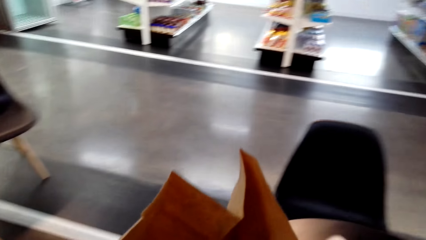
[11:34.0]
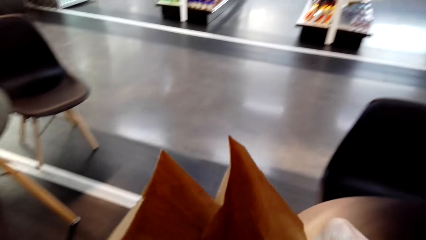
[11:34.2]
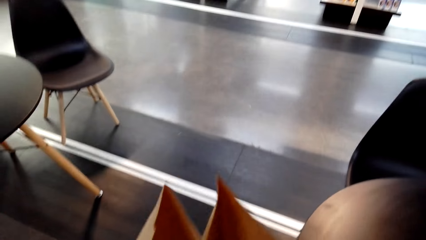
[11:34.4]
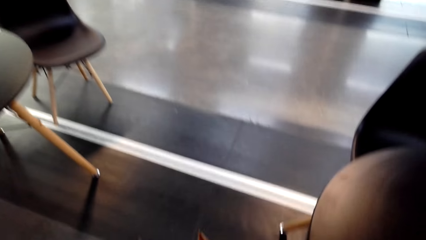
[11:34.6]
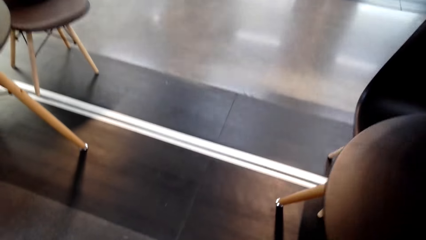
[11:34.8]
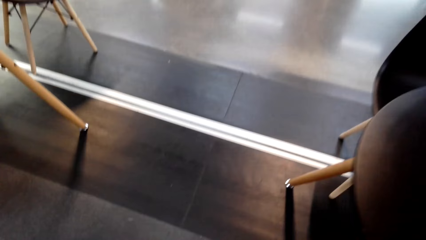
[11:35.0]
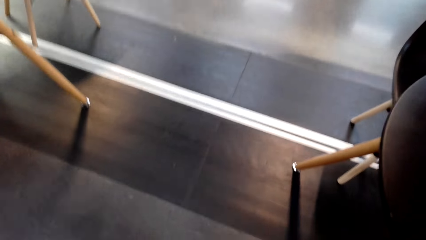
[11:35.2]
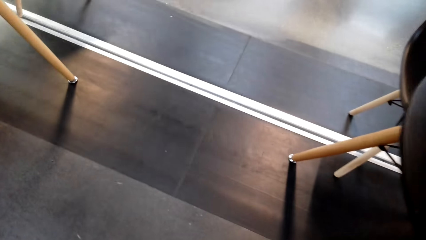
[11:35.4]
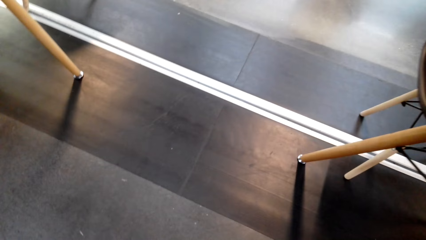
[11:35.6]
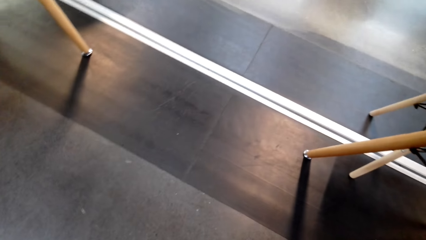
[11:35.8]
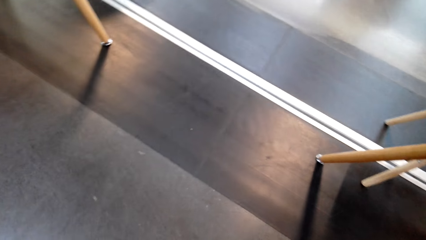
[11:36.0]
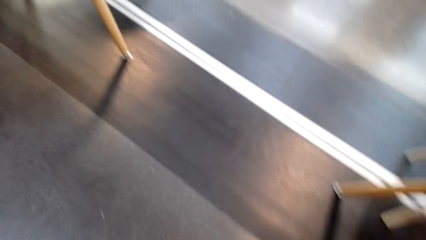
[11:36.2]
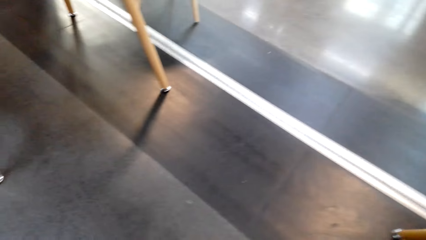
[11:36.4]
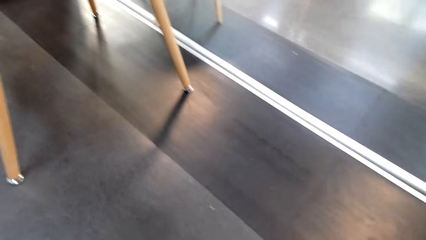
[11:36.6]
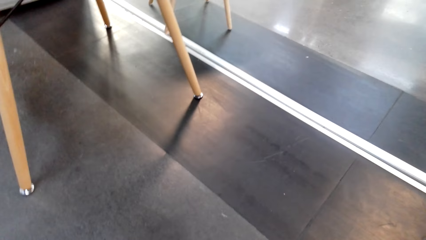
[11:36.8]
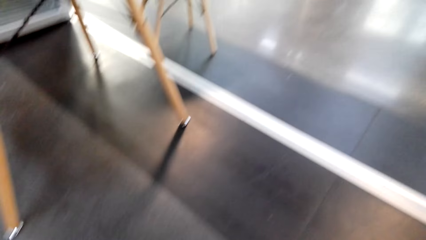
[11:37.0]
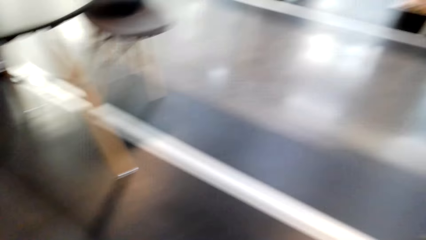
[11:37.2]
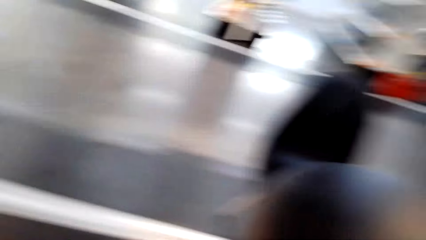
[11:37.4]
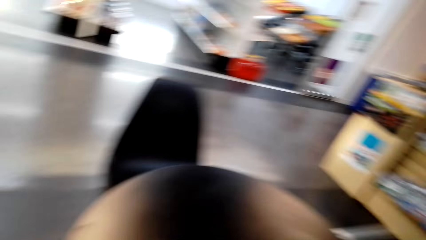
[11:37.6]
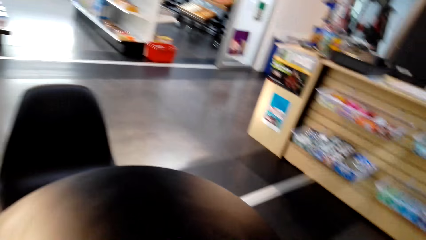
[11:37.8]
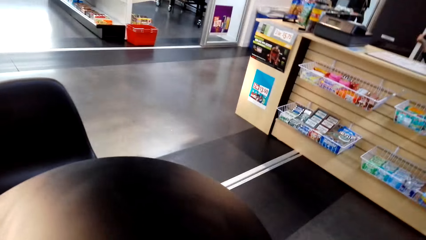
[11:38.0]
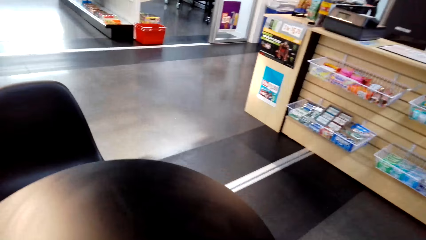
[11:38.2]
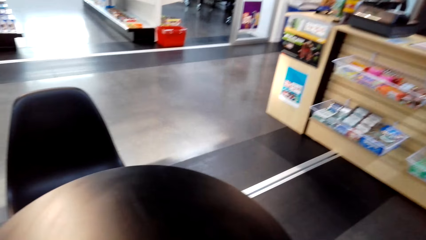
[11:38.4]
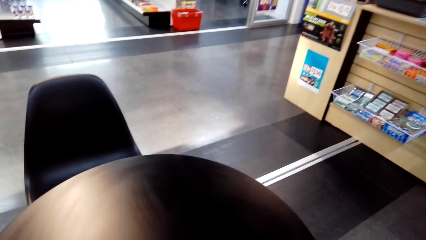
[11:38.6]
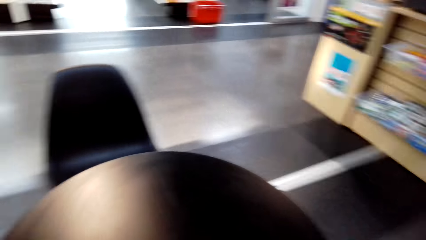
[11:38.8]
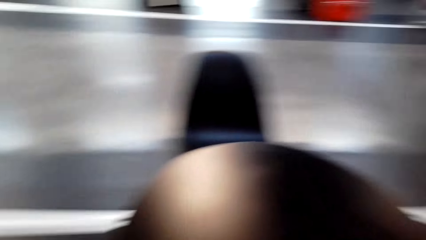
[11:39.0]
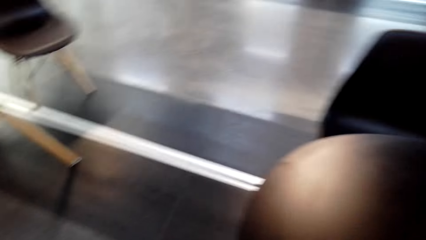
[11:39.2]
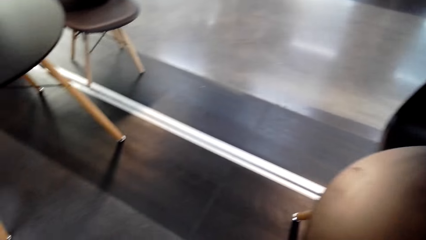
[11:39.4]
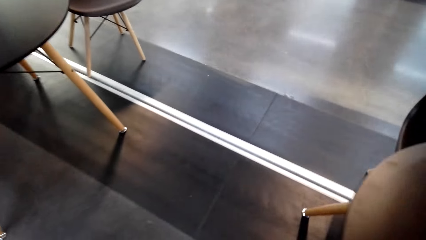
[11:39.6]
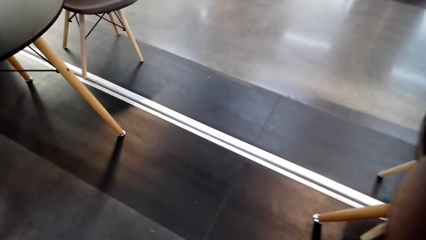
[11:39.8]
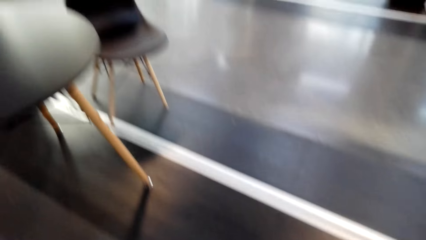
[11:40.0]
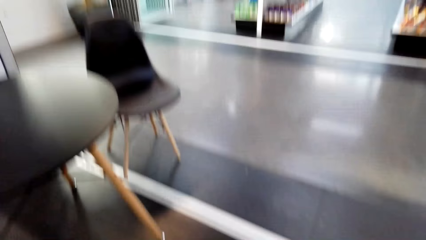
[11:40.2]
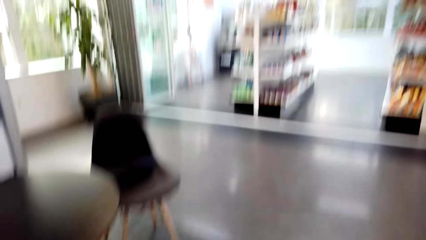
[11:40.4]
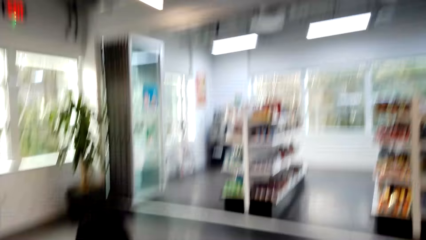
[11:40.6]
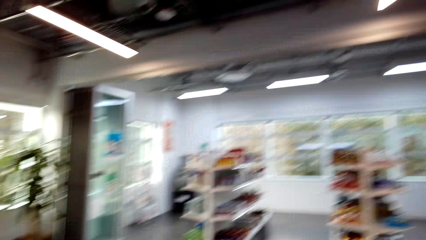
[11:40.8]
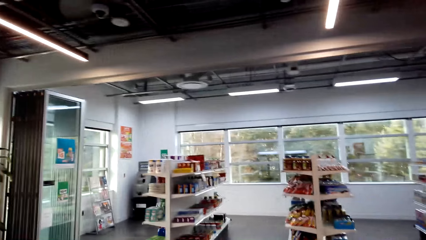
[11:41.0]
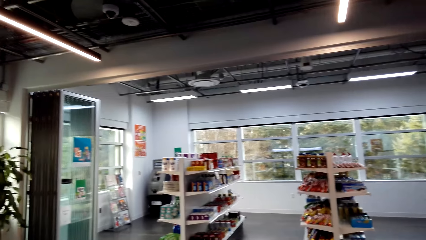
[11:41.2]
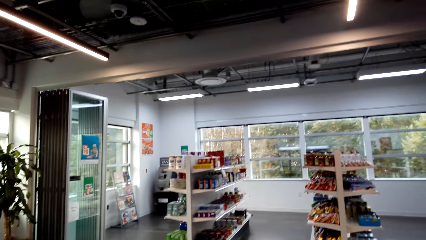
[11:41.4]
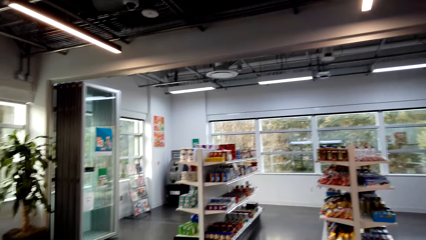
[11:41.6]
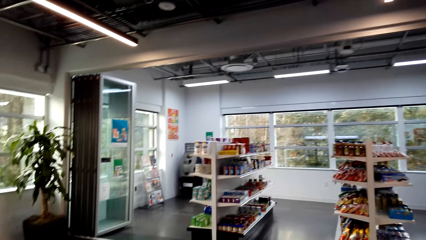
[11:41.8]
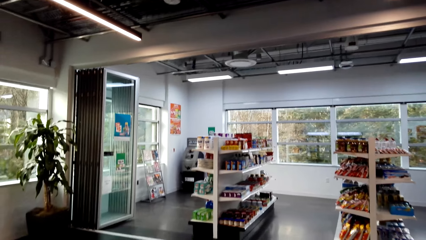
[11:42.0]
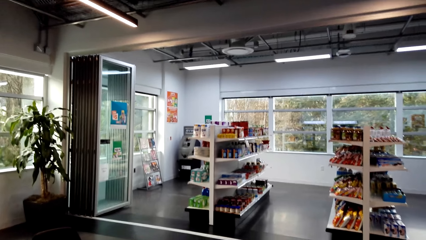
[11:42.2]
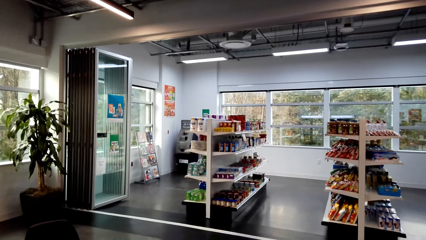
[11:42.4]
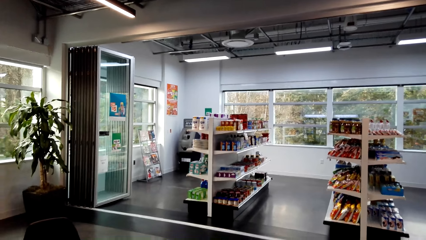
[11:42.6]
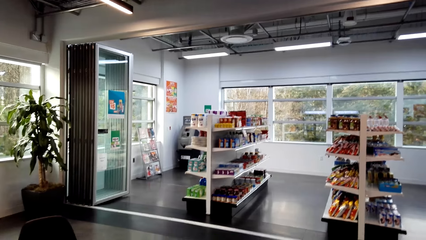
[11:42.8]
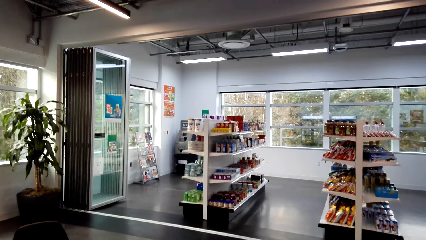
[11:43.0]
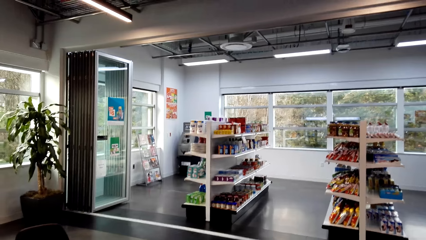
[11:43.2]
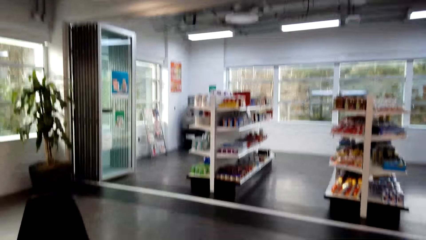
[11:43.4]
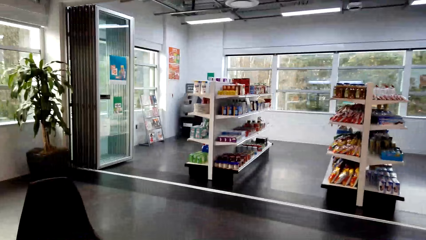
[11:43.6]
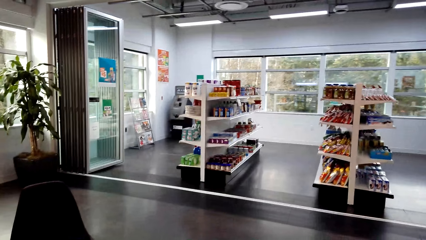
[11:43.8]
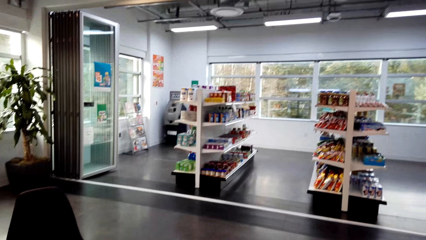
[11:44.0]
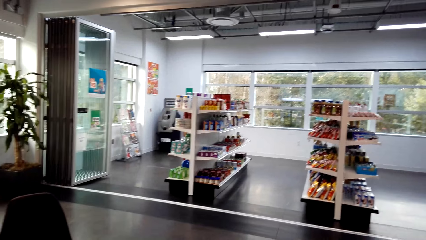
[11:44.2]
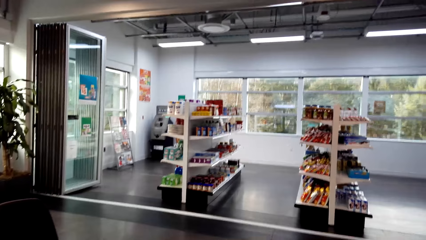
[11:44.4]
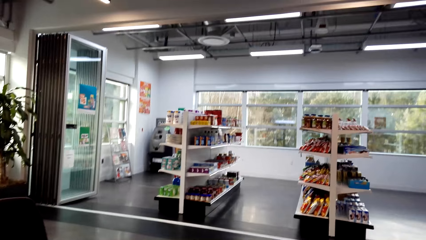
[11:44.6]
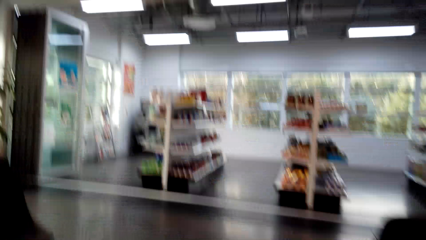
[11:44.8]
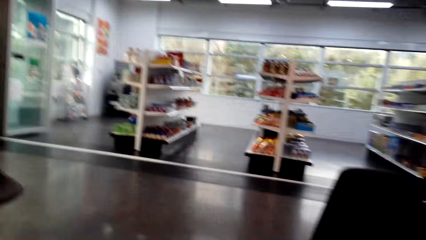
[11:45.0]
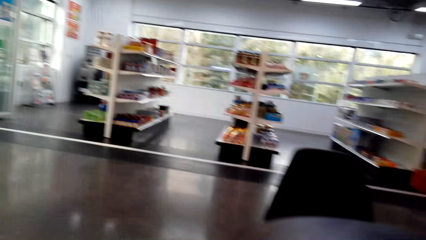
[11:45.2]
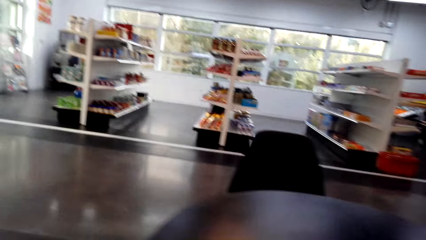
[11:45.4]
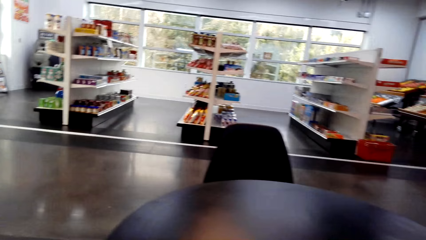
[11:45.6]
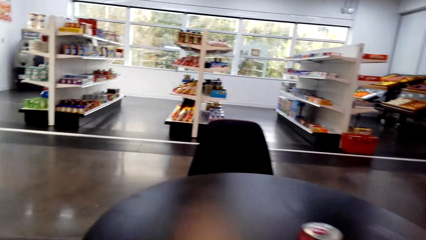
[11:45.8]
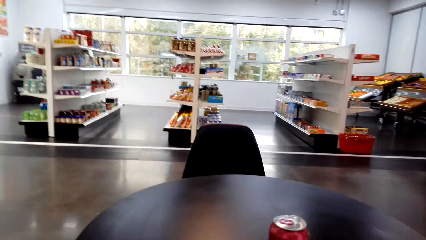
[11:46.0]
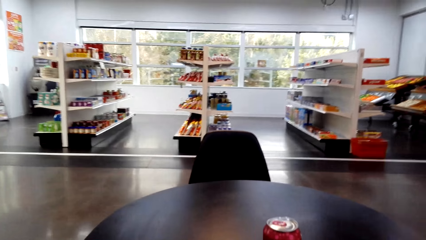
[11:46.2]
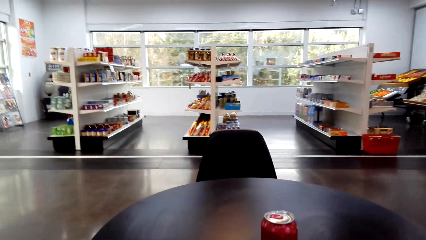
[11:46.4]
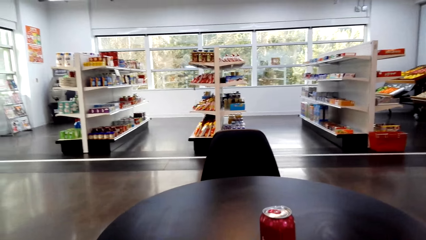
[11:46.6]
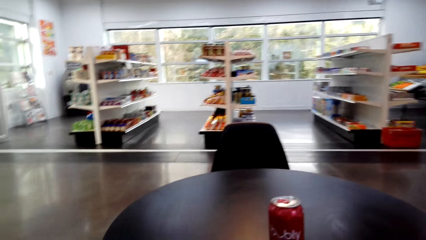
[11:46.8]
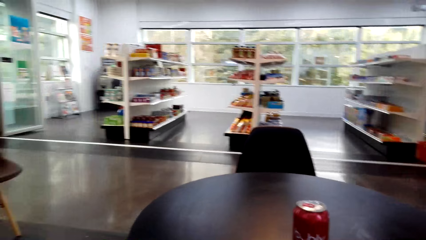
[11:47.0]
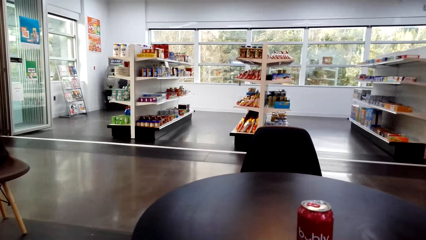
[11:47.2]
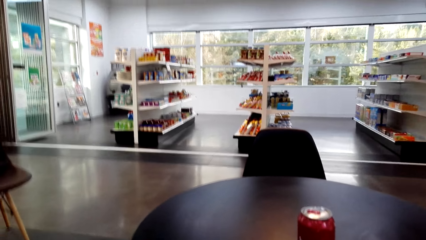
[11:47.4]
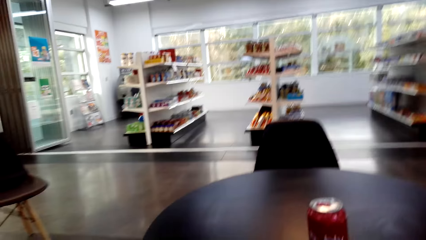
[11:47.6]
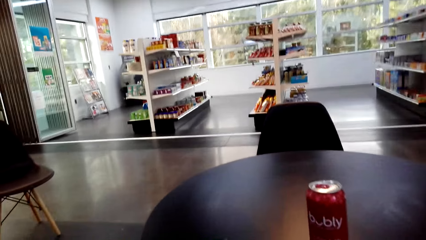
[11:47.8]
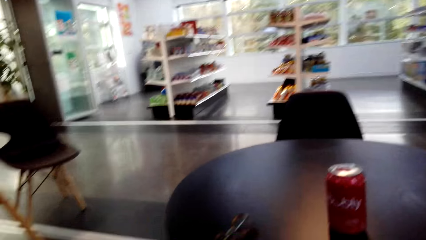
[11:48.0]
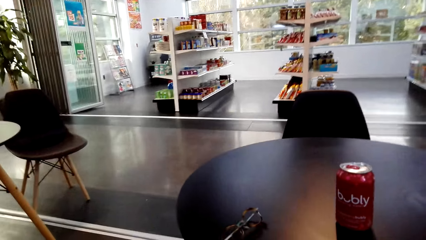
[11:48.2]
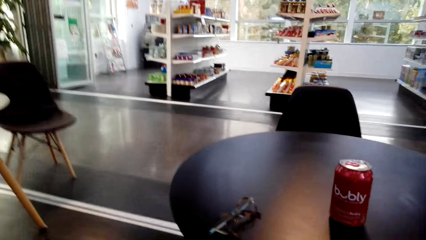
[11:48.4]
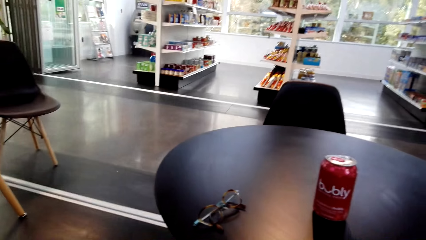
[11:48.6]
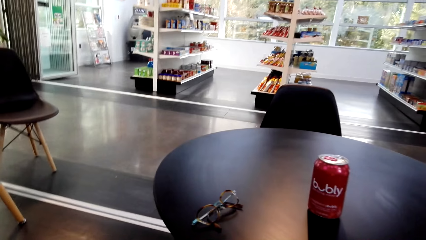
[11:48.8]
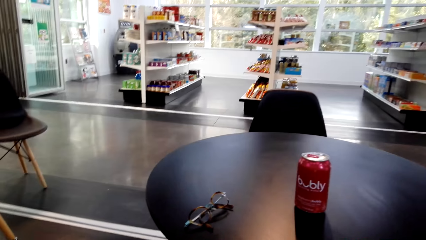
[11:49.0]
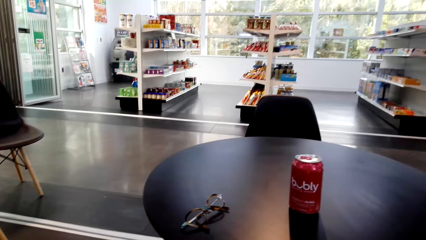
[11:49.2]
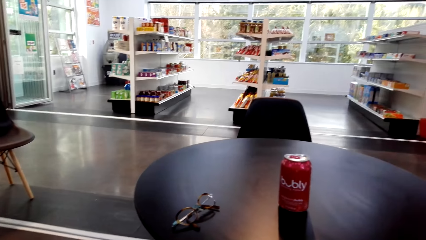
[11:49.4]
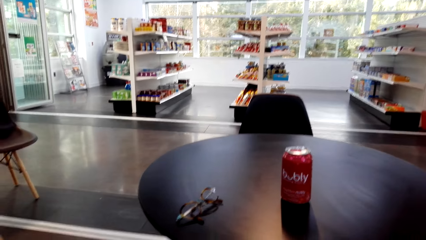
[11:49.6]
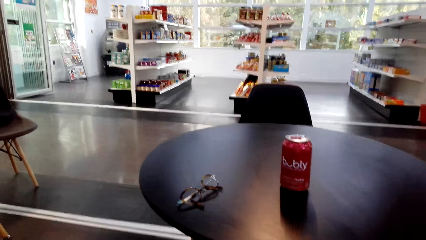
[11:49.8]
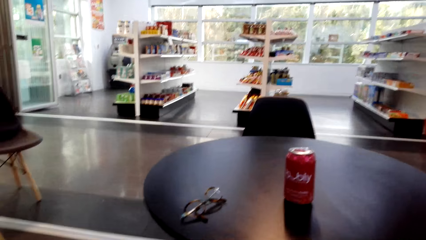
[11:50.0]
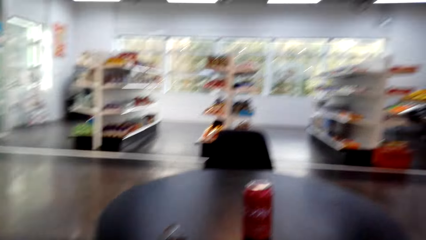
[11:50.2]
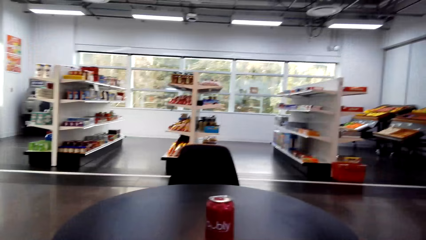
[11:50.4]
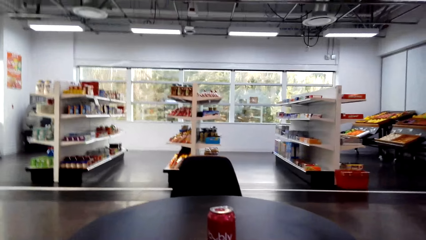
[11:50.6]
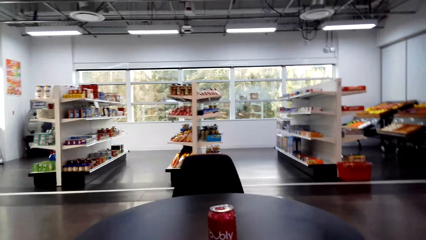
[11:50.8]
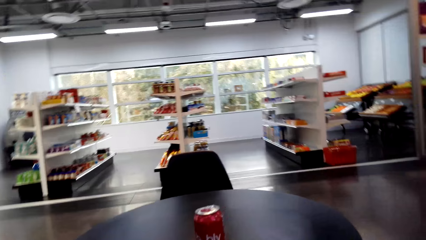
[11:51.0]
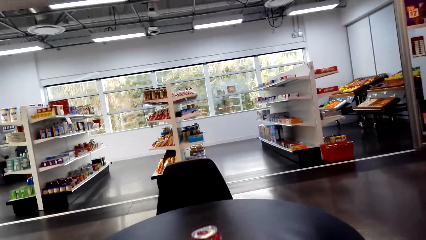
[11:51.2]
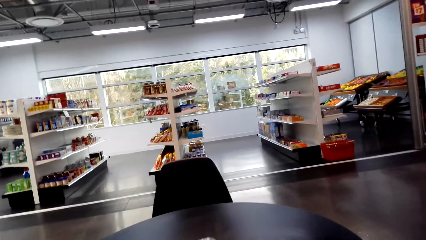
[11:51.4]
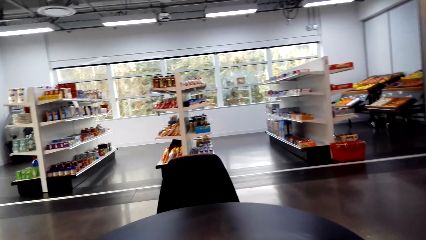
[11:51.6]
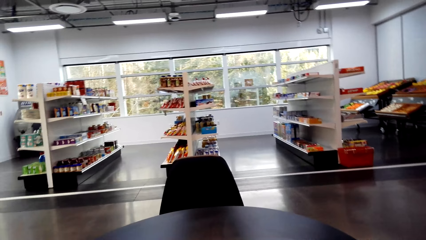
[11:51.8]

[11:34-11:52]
The camera wearer drops the paper on the table. They open the shopping bag. They look around the room. They walk around the room. They look around. They put the can of Bubly on the table. They look around.
